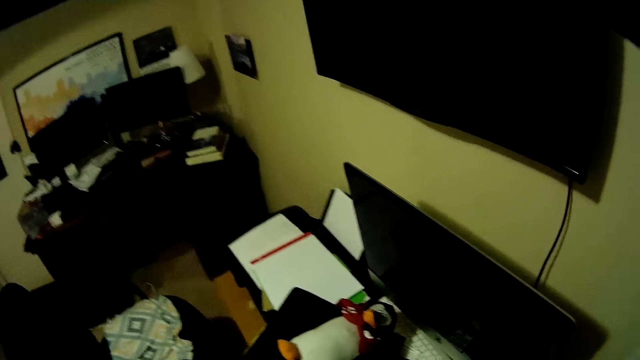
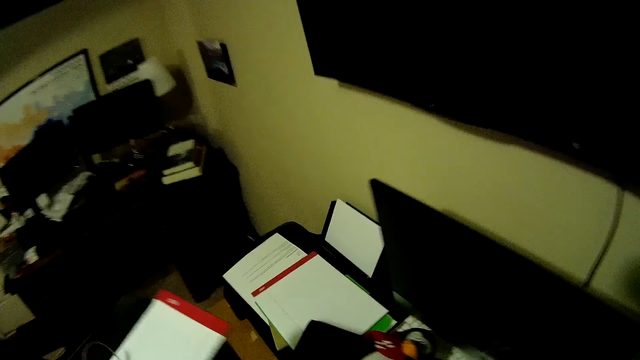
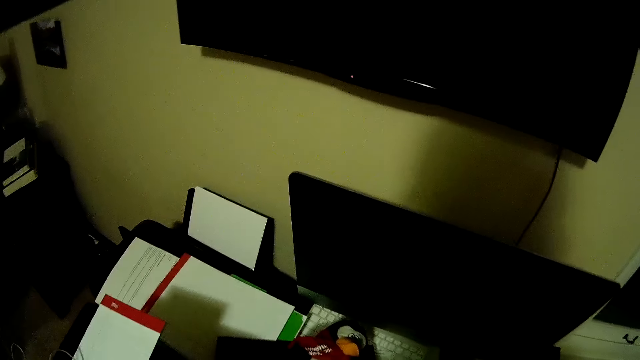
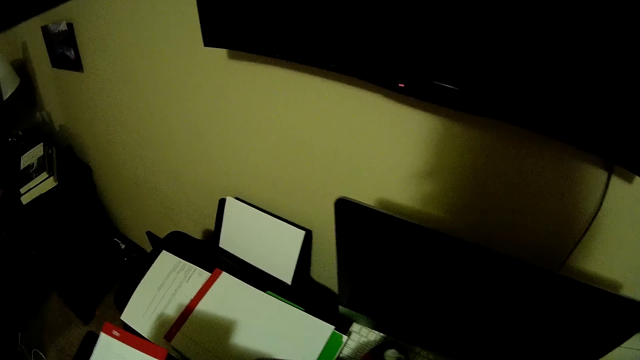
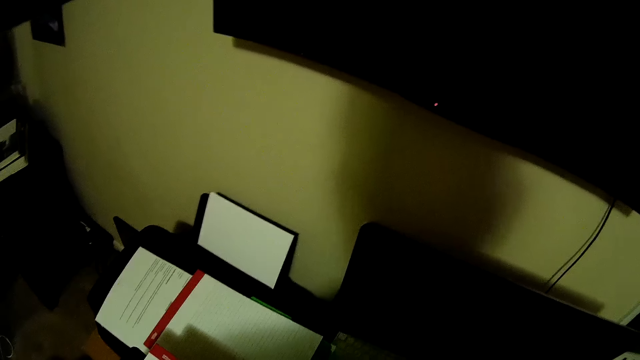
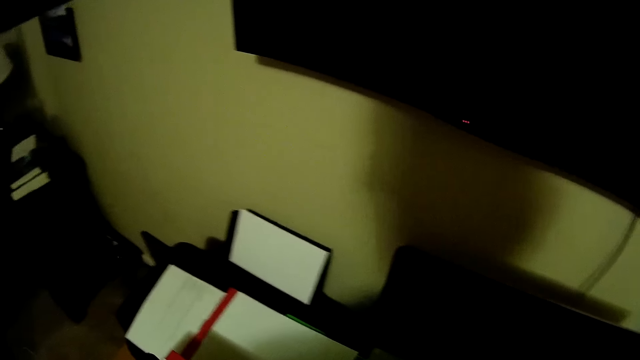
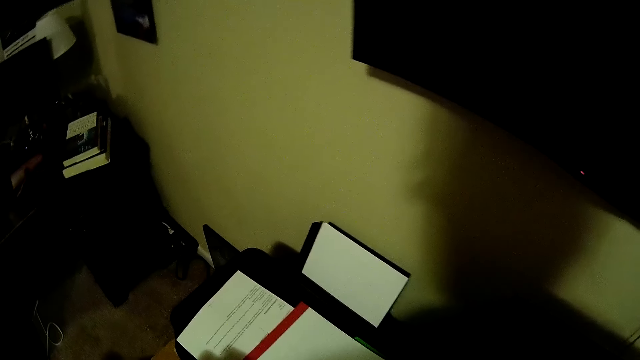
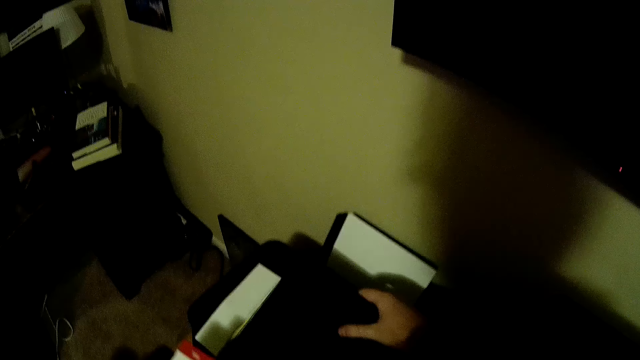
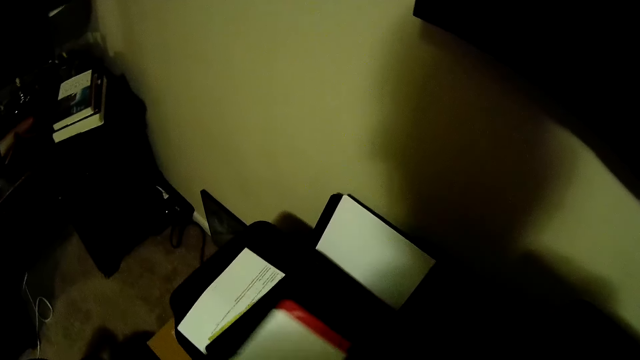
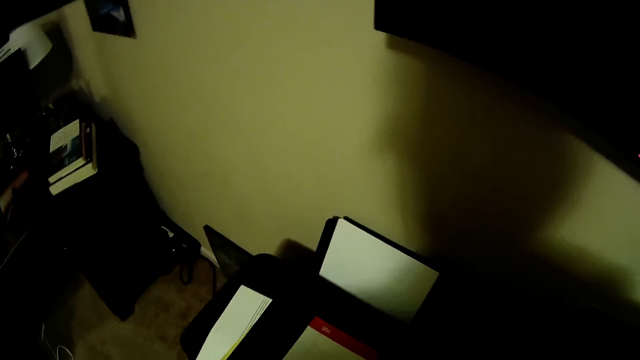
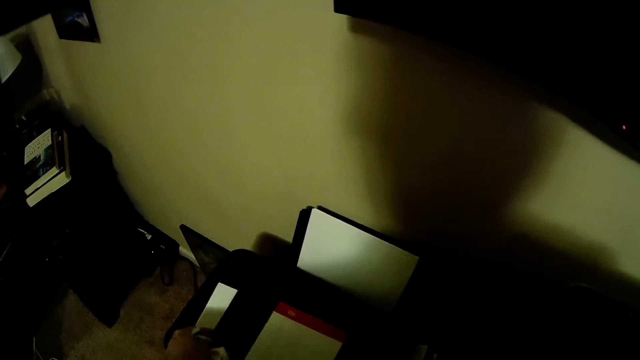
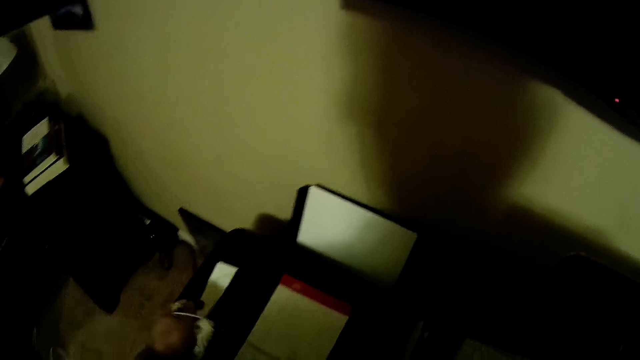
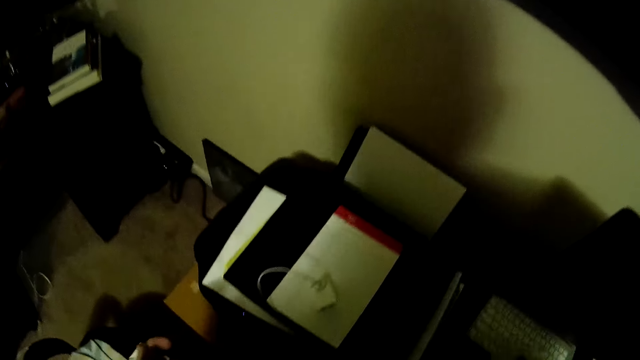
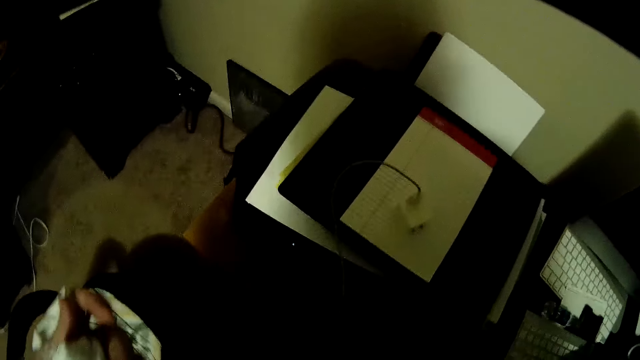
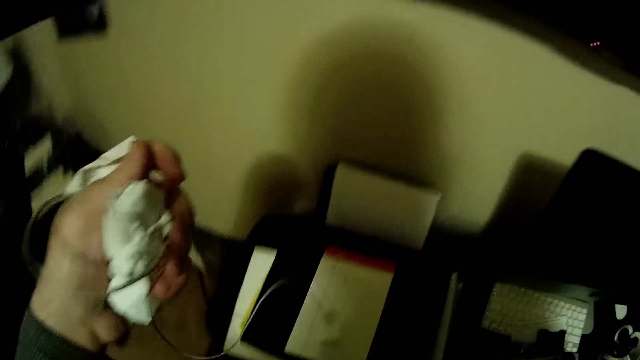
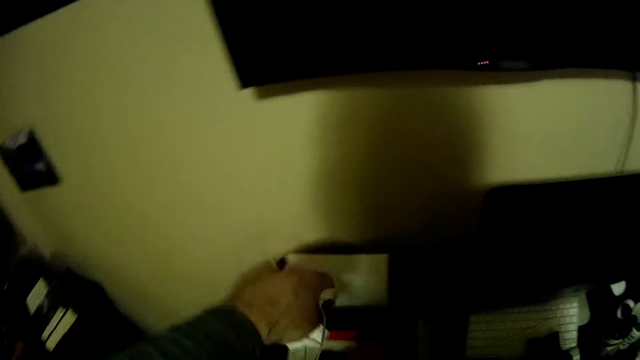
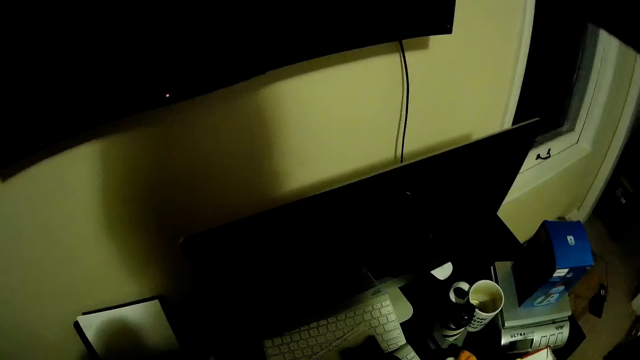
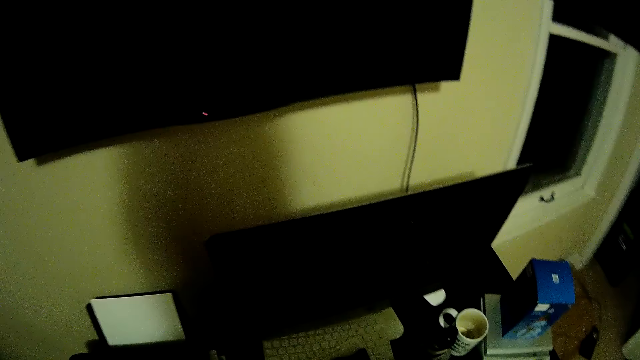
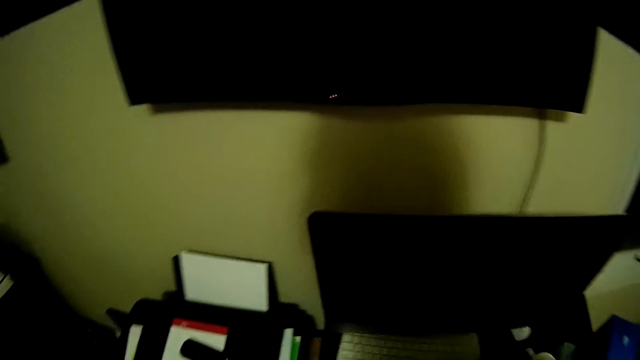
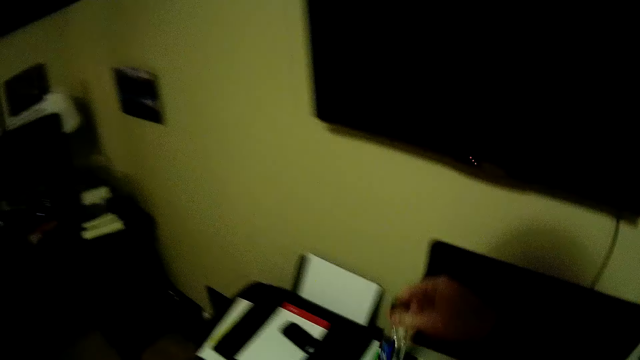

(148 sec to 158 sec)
The camera wearer holds a book. They place books on the stand. They place something on the table. They place the cable on the table. They turn left.

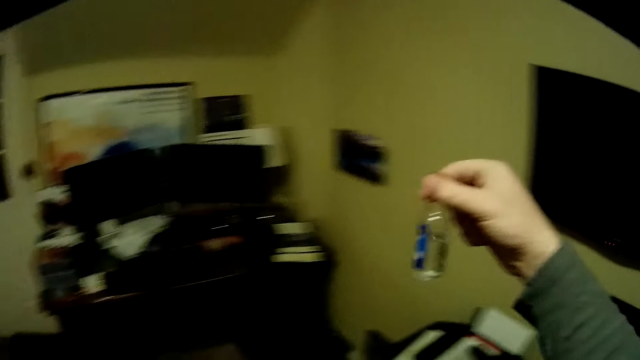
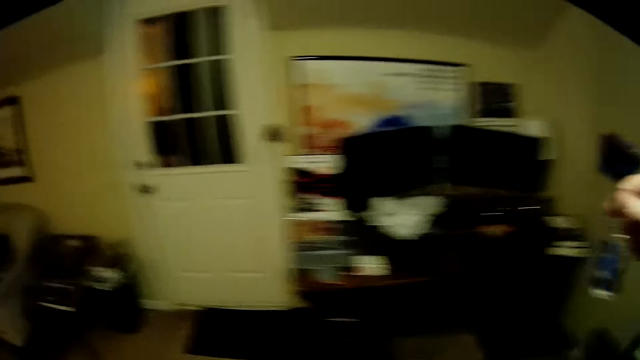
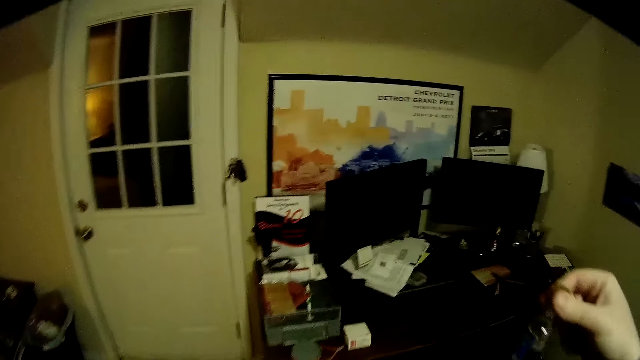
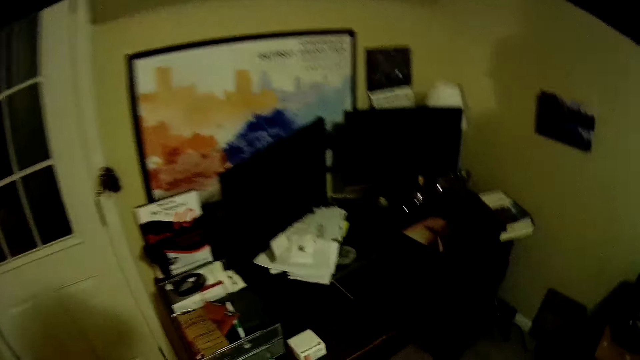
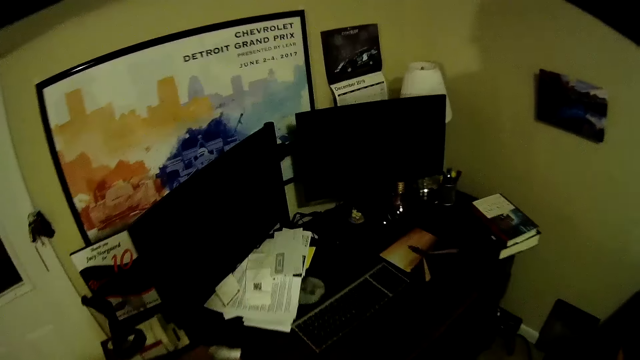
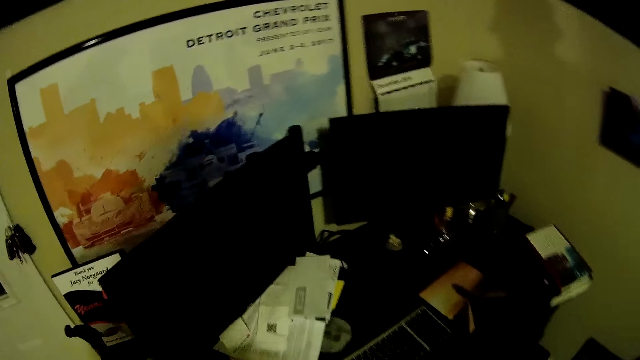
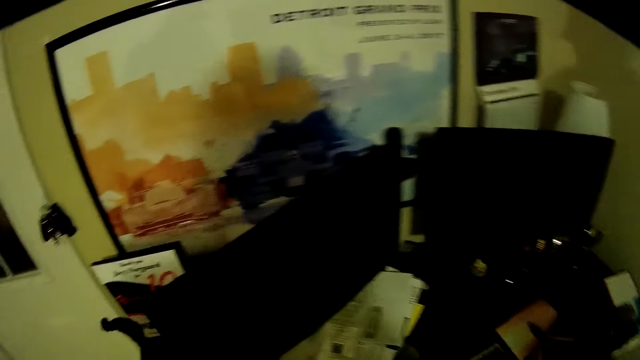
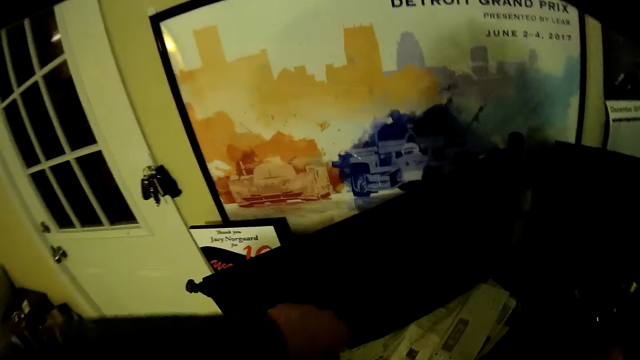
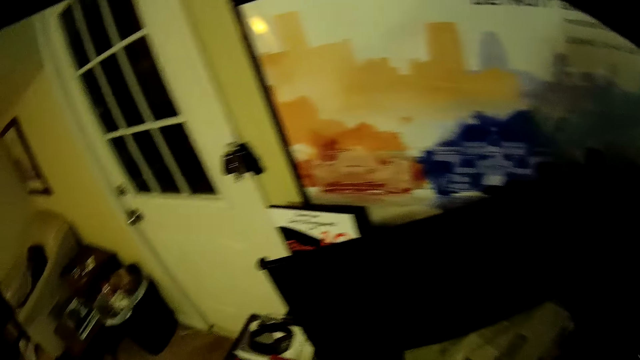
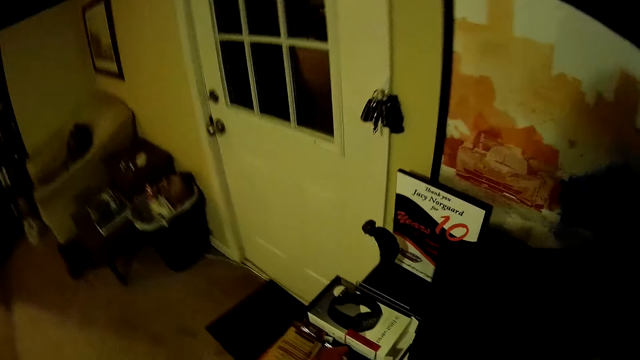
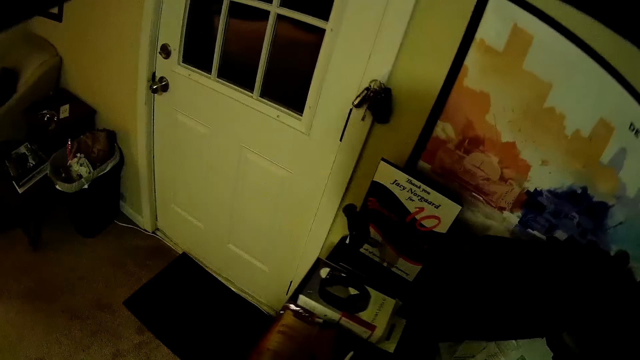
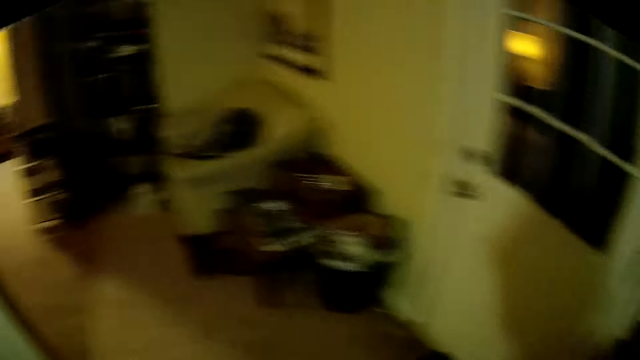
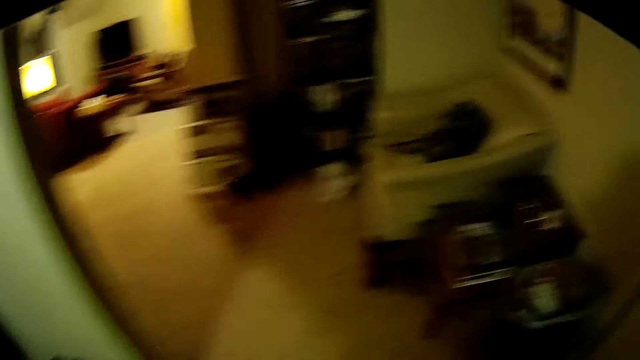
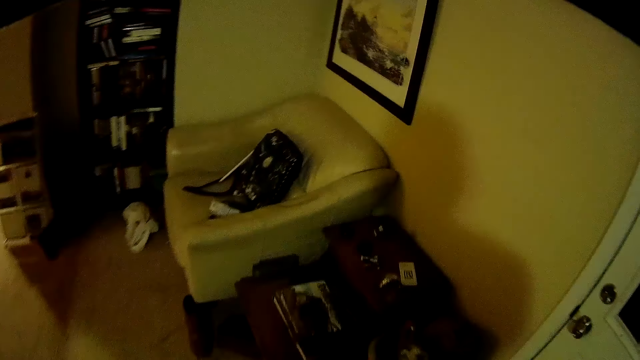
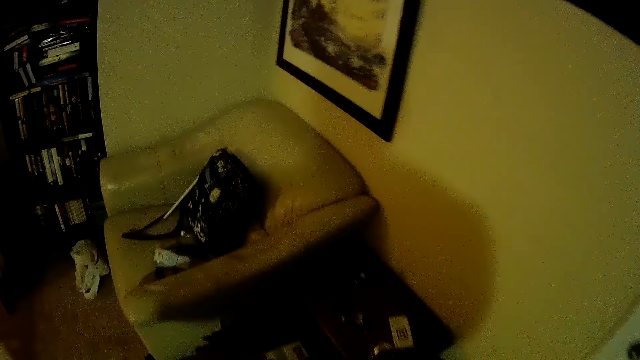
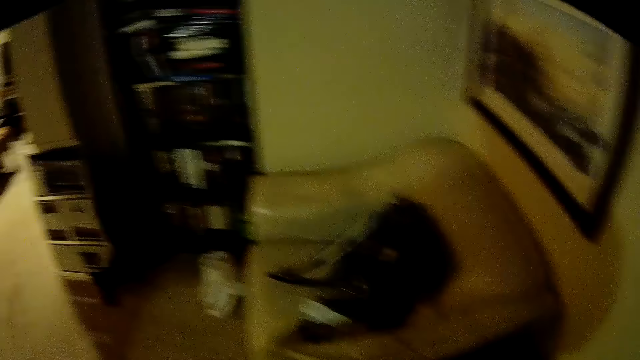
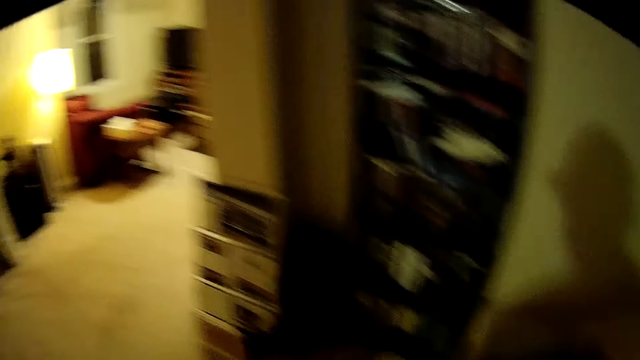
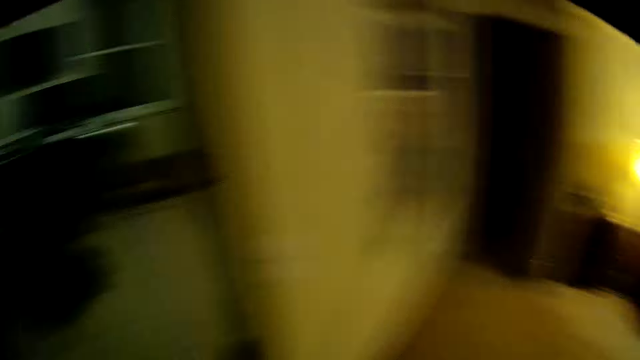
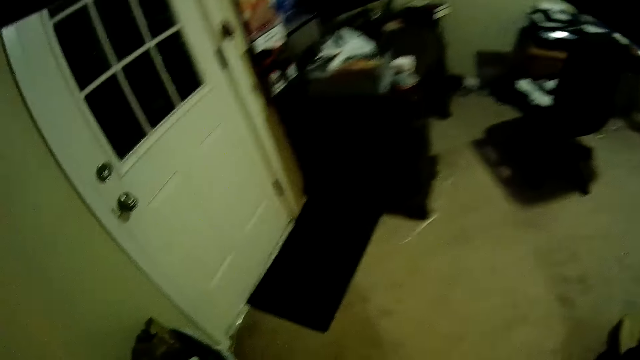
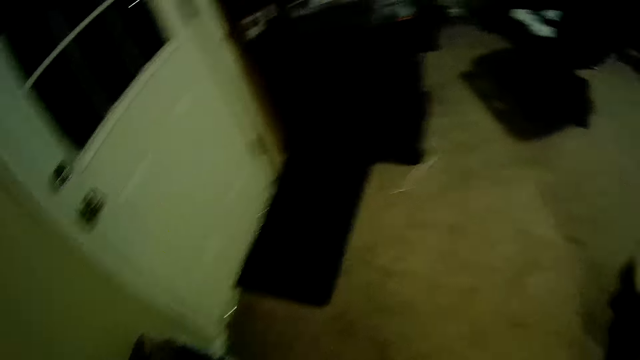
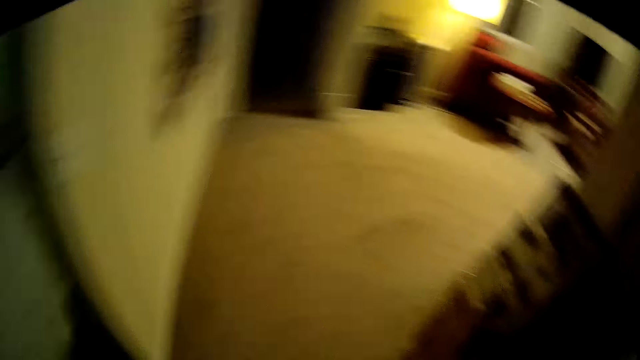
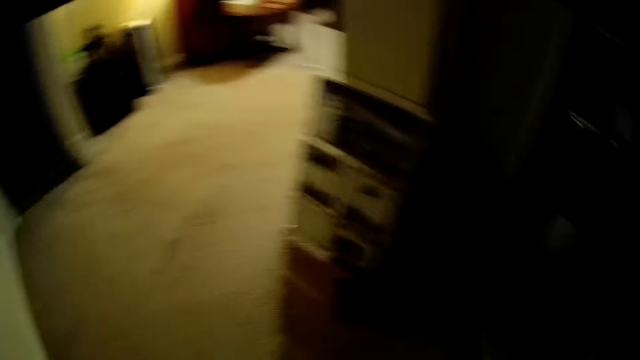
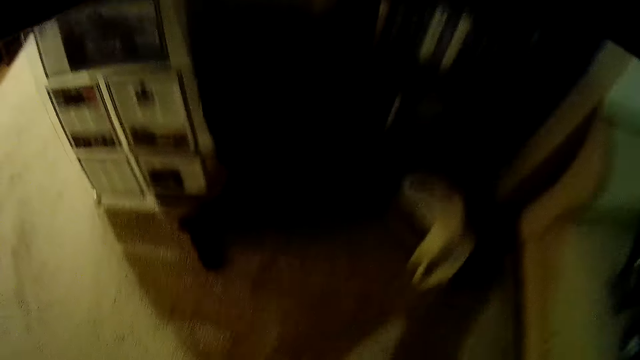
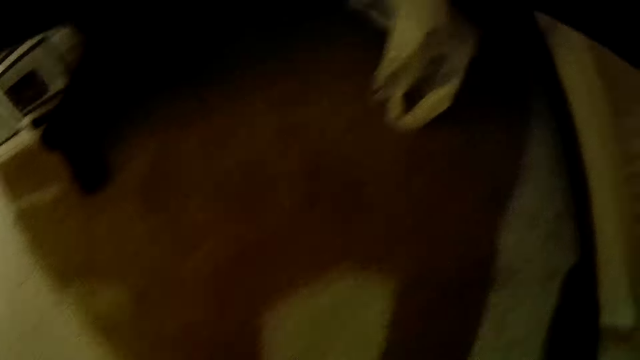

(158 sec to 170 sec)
The camera wearer looks at the bottle of something. They lift the bottle of something. They walk forward. They place the bottle of something on a table. They lift something from the table. They turn left. They look around the room. They walk forward. They turn back, look around the room, and turn back again.
